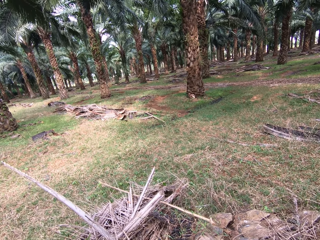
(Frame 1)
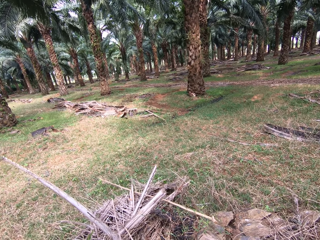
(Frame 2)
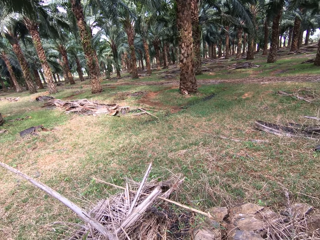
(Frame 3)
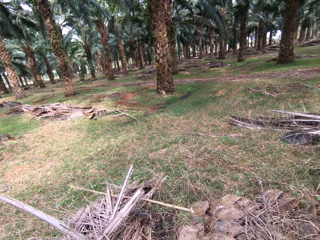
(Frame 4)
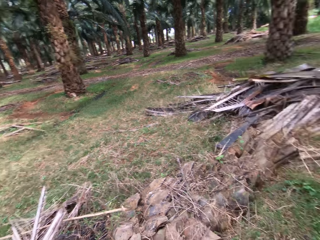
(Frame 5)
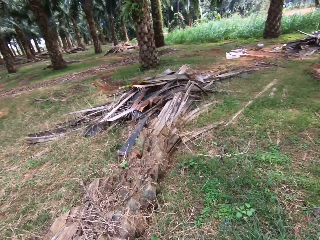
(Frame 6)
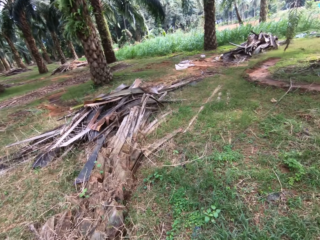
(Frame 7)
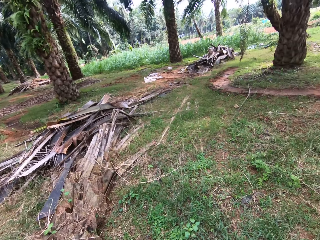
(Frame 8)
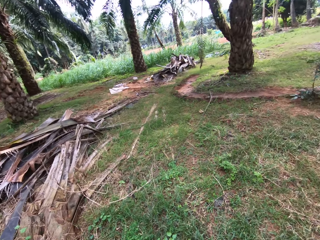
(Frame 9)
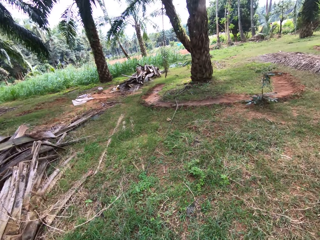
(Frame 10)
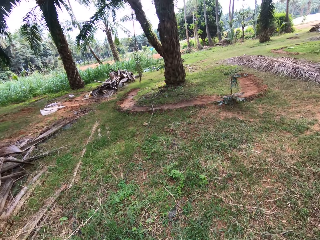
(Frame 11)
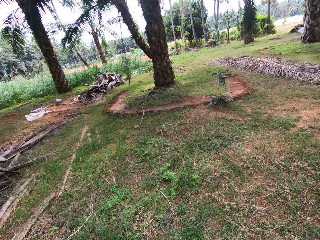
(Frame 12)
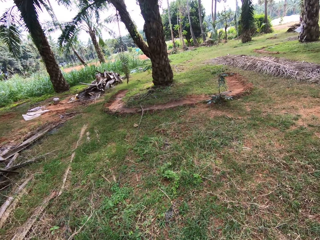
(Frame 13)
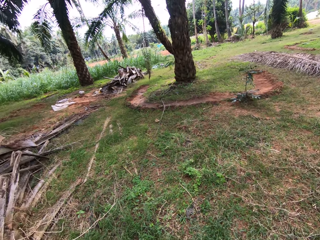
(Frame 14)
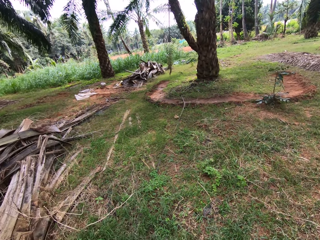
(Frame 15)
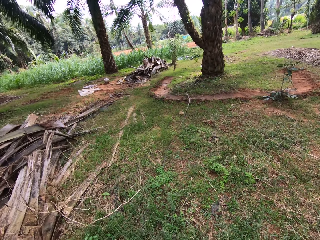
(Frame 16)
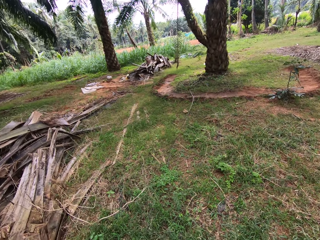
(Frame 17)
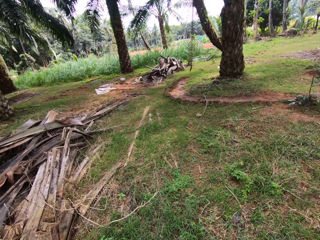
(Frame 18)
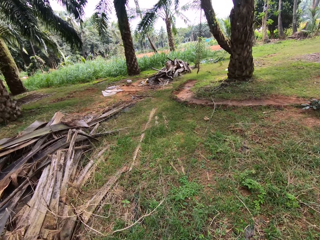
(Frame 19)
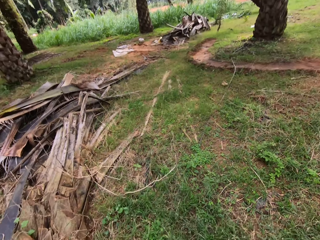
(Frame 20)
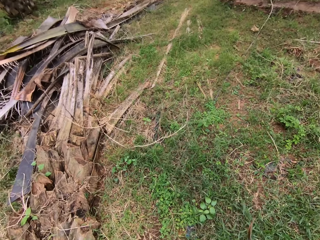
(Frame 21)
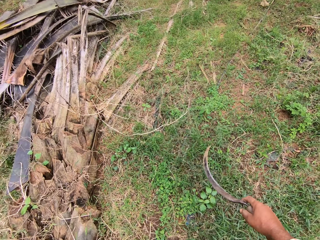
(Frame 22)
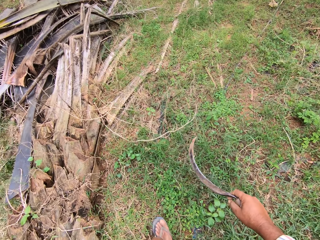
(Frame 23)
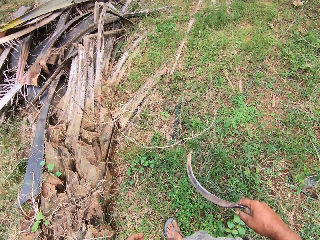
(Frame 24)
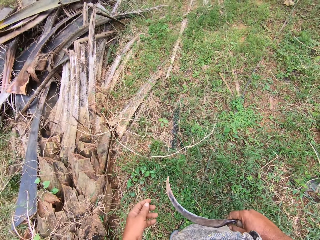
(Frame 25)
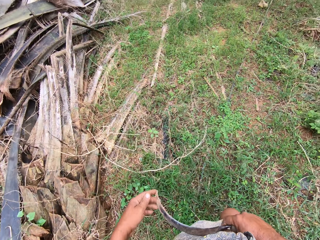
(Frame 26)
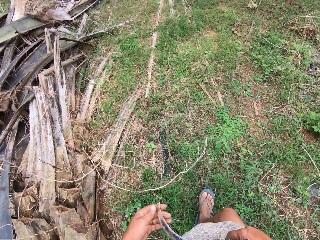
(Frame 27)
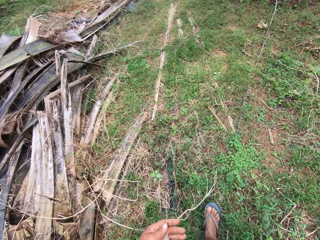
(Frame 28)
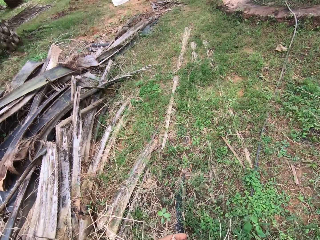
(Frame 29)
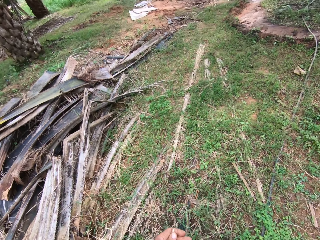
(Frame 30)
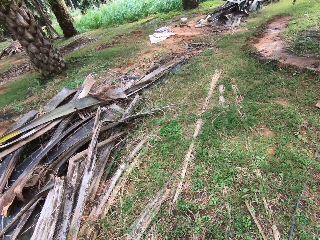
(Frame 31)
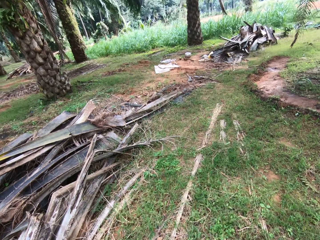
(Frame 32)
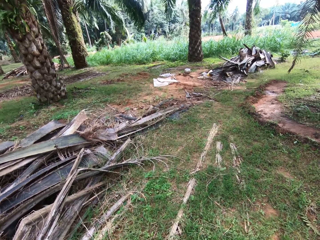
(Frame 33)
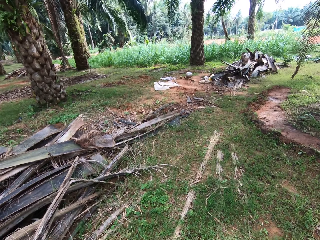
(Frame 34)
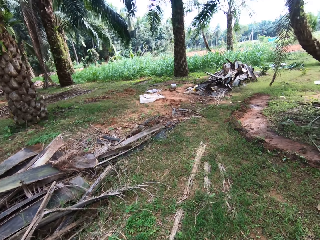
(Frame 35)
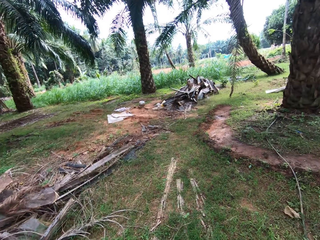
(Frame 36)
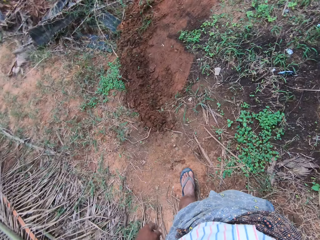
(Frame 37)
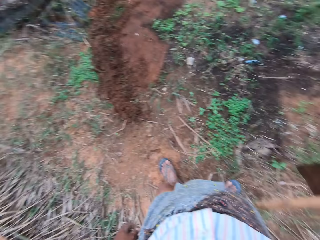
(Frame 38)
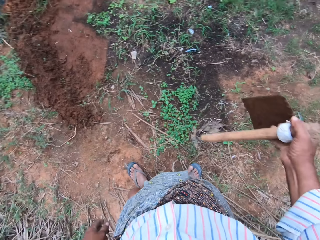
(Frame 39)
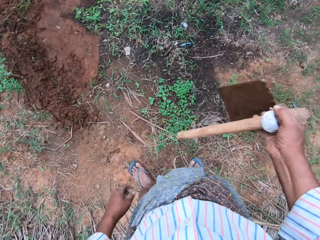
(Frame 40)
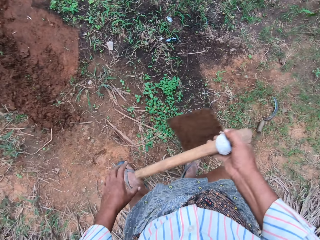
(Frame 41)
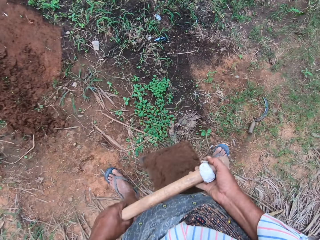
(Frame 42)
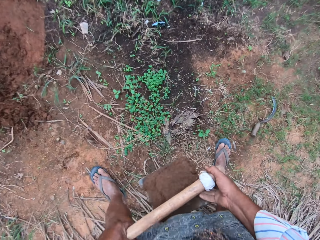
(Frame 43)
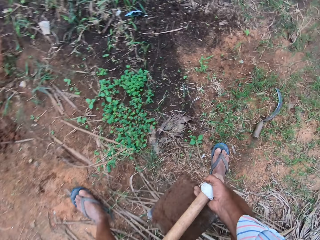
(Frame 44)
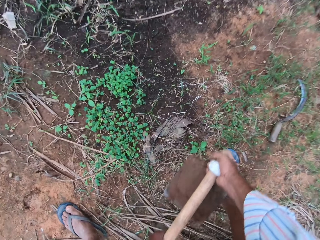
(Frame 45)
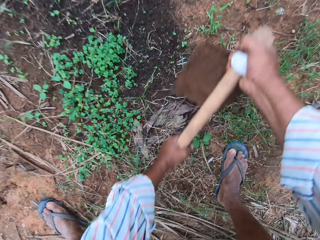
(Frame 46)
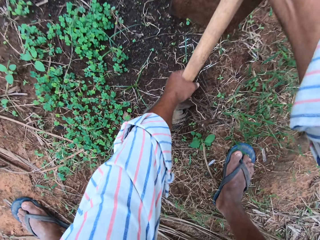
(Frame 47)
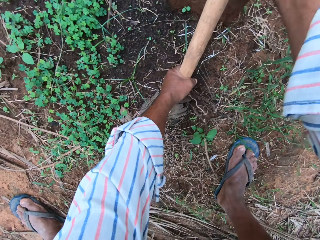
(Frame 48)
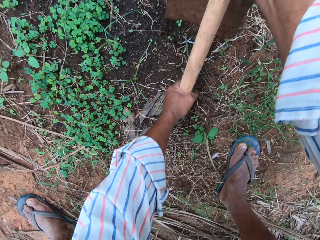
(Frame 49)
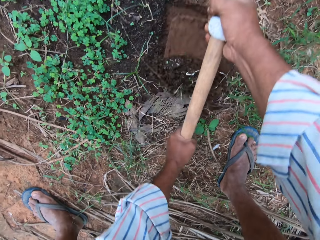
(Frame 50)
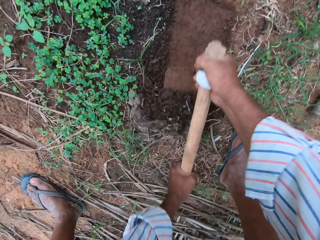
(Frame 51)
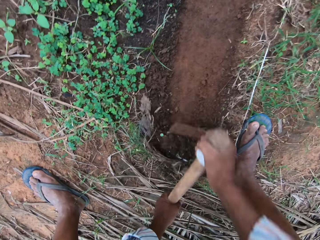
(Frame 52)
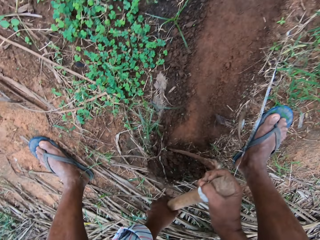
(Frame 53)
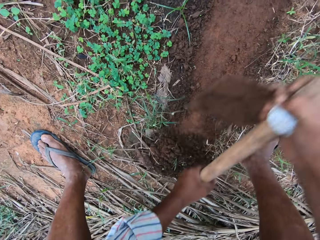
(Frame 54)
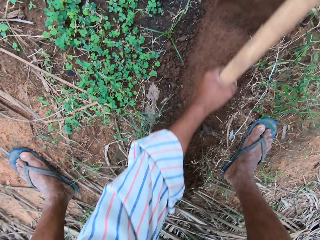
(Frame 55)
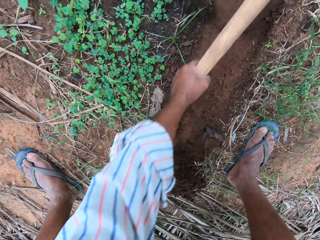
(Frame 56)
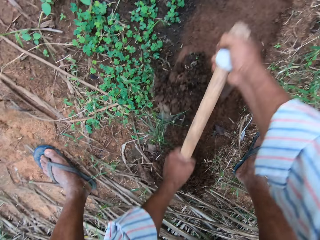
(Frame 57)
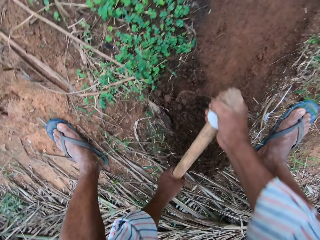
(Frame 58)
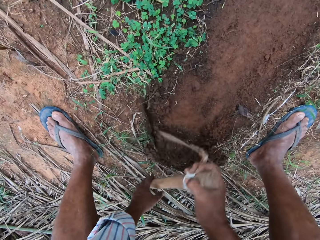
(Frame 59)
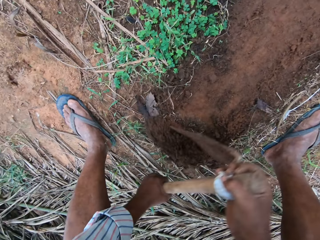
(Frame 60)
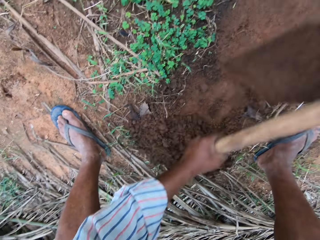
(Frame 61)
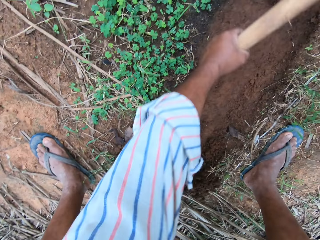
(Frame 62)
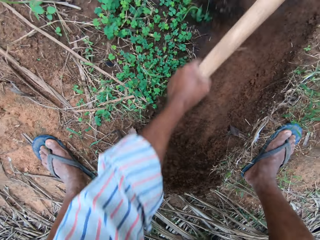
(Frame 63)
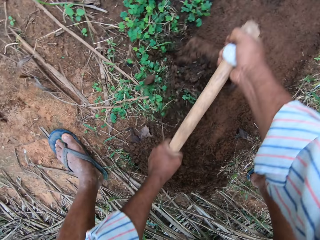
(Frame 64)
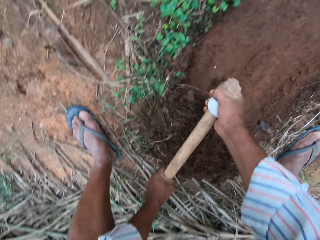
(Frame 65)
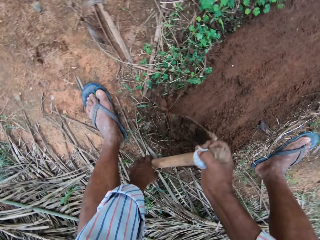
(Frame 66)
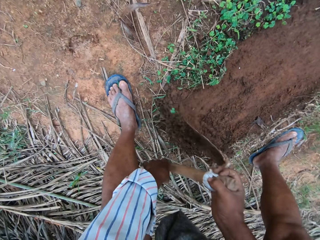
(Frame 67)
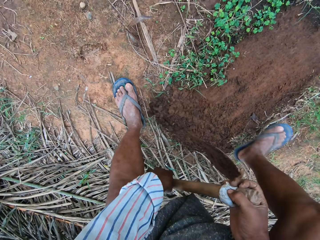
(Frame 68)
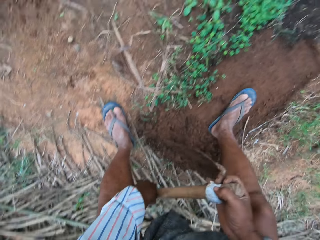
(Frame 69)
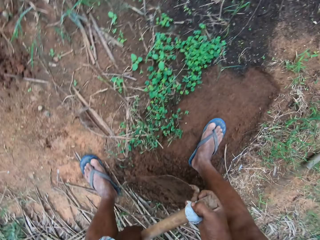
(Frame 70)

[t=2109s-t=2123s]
The camera wearer walks away from the palm tree. They walk around the farm. They dig soil with a hoe.

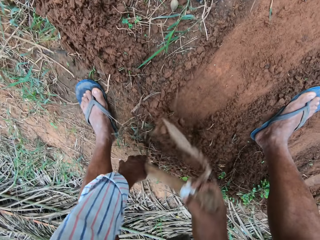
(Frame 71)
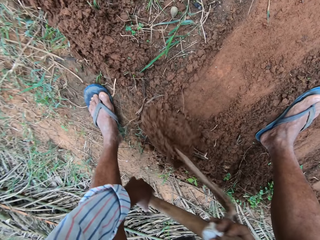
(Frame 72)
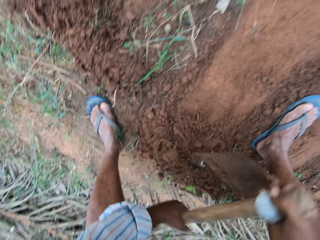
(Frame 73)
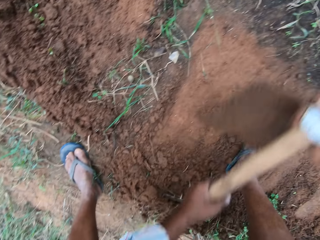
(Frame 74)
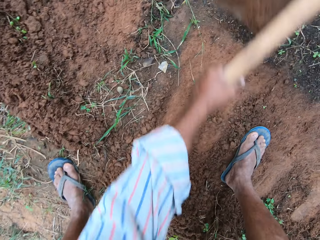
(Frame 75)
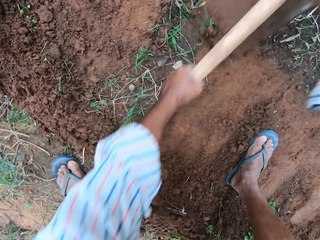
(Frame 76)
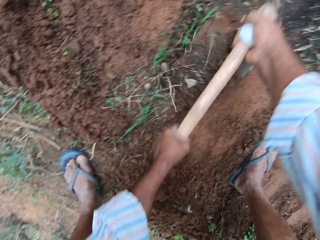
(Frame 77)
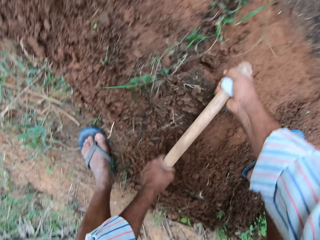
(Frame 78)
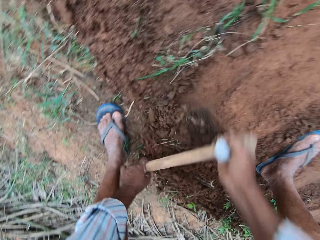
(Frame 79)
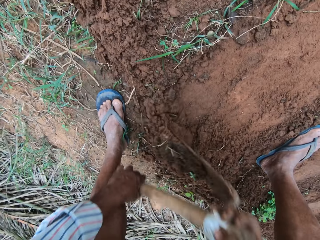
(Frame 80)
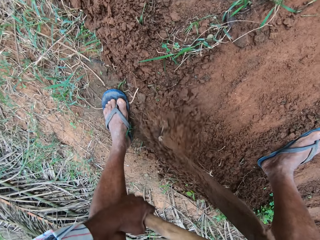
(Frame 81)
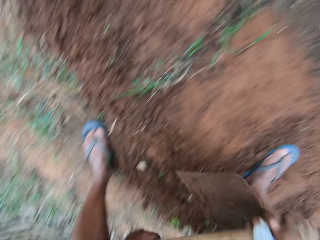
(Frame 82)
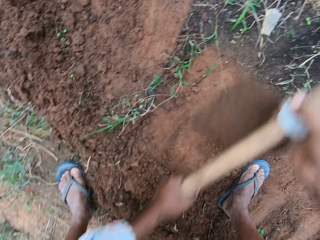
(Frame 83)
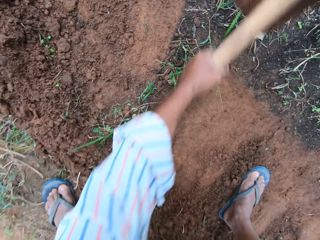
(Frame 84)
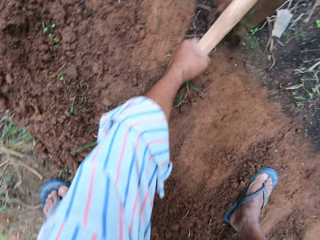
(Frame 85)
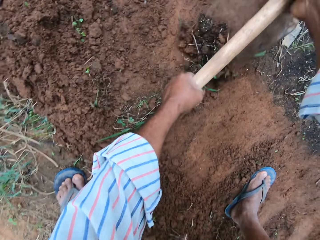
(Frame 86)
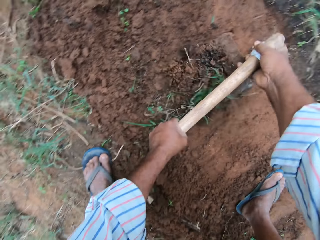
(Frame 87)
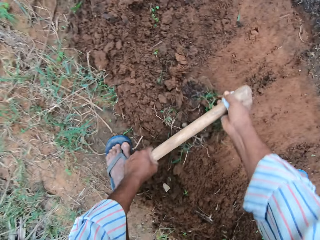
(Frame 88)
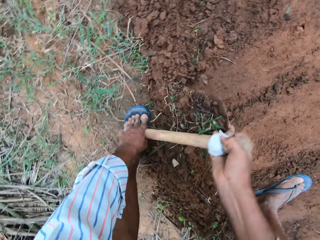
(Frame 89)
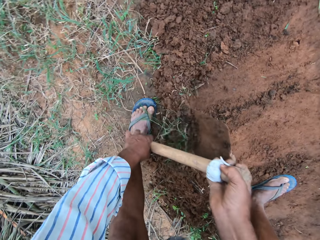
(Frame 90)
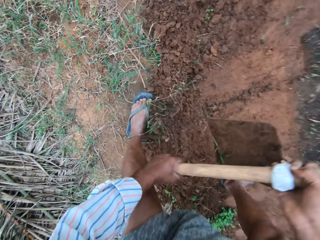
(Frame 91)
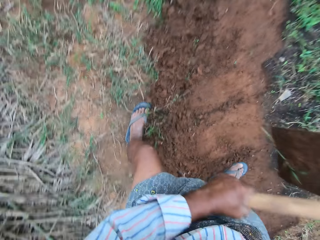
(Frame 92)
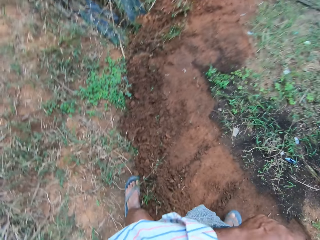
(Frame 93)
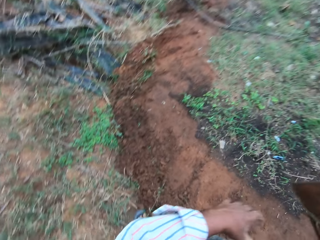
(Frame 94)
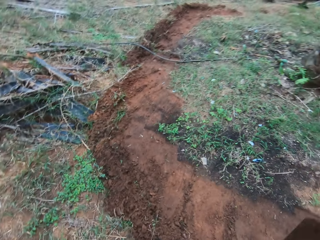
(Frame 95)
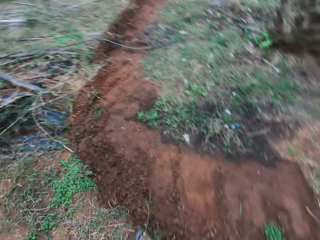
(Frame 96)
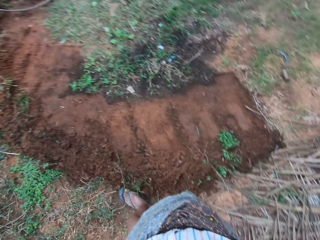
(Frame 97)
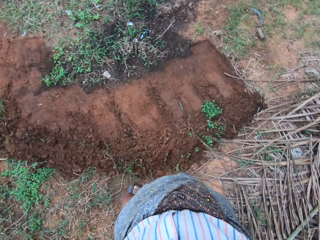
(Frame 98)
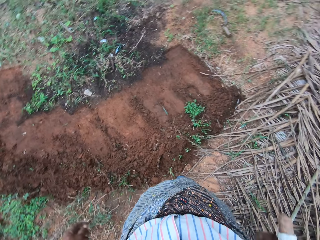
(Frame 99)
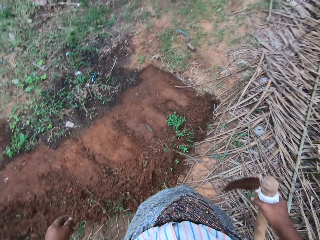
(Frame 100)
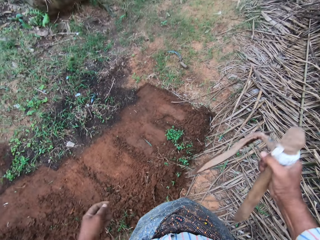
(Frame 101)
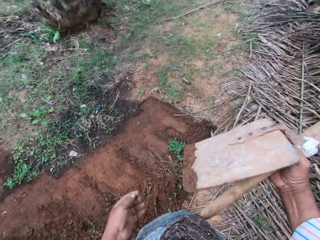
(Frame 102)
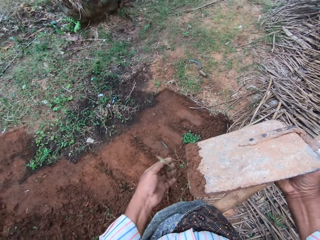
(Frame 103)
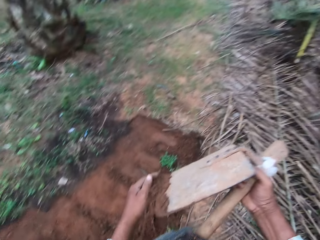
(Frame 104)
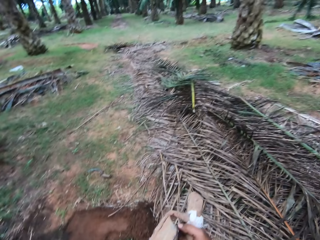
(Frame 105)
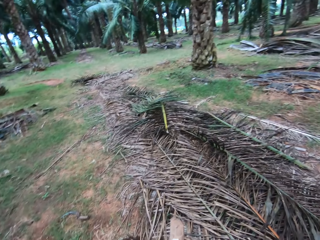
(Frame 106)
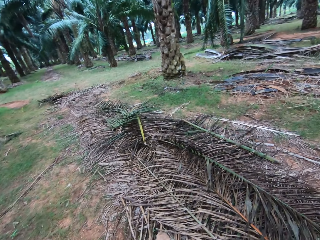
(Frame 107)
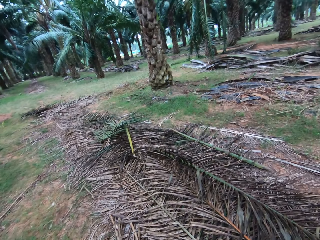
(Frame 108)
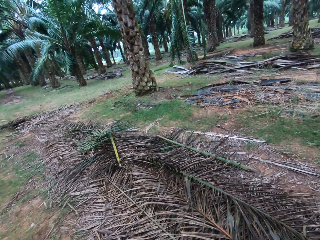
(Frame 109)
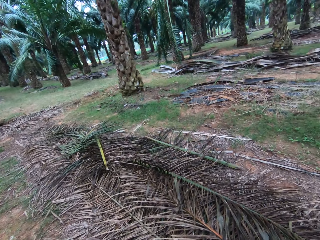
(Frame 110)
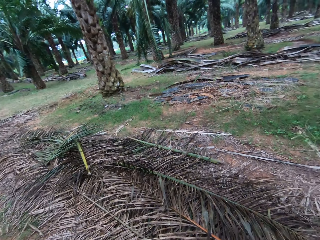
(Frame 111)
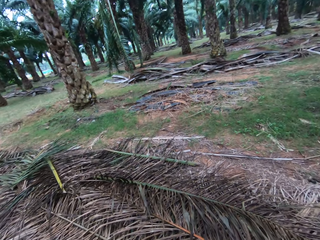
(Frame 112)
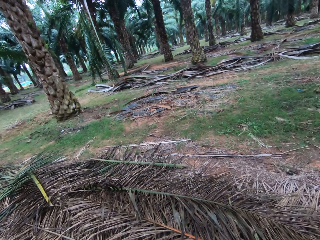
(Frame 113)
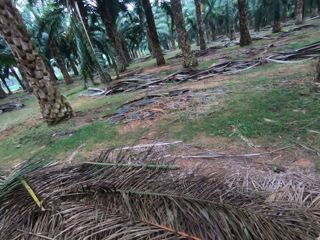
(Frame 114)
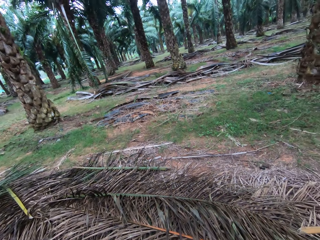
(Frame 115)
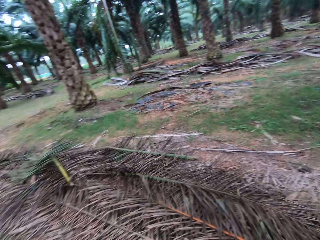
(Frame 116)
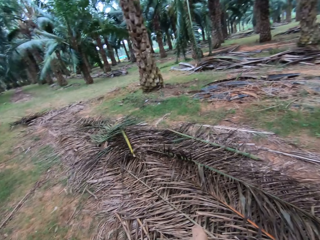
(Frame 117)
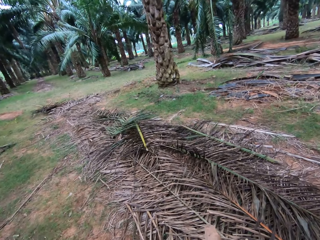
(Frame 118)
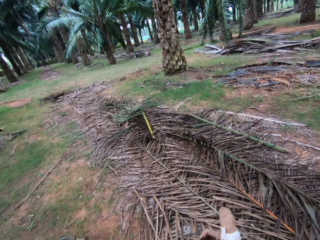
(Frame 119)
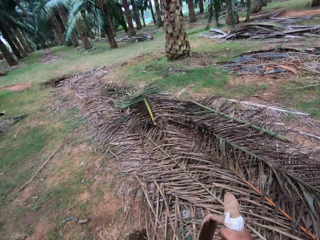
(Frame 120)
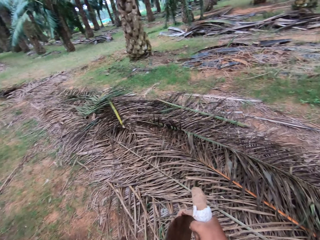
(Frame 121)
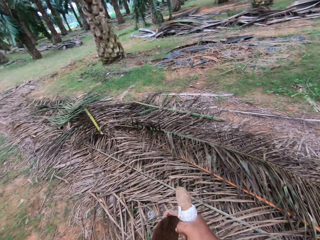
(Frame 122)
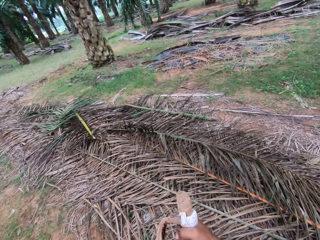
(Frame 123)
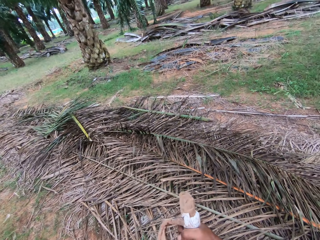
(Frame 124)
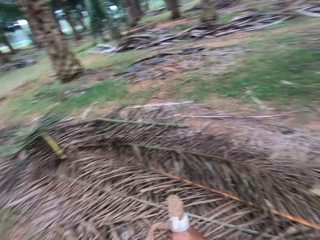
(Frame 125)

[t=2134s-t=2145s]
The camera wearer stops digging. They look around the farm.
